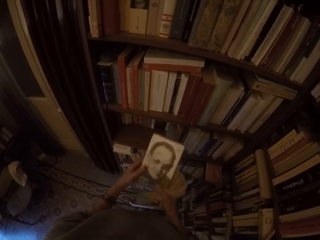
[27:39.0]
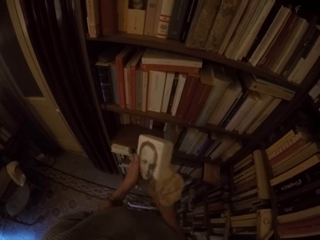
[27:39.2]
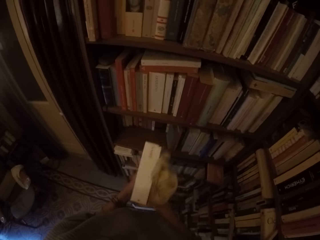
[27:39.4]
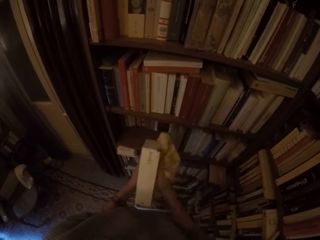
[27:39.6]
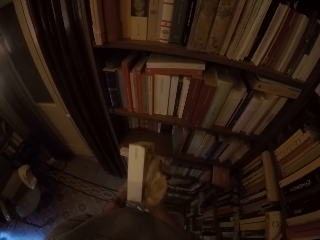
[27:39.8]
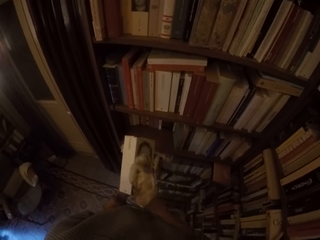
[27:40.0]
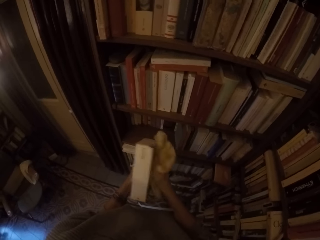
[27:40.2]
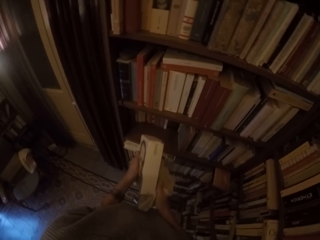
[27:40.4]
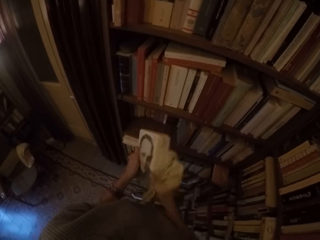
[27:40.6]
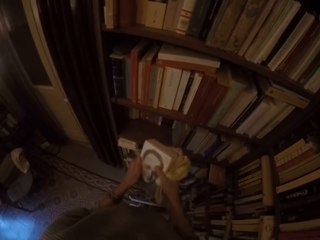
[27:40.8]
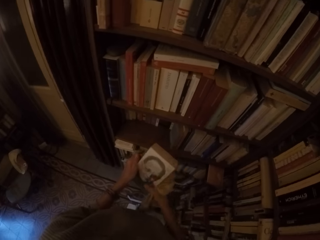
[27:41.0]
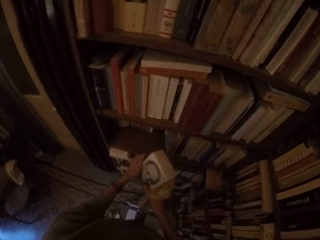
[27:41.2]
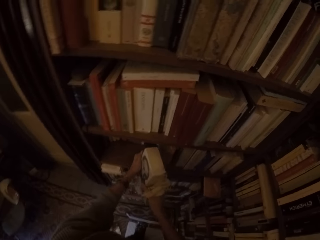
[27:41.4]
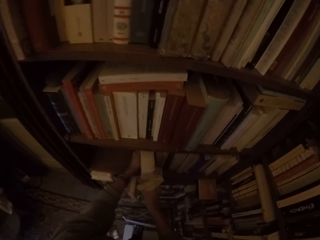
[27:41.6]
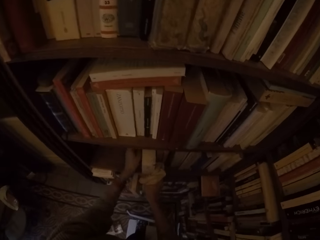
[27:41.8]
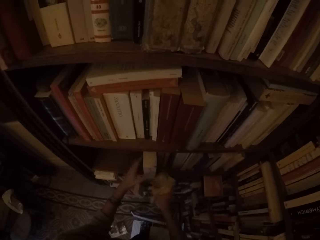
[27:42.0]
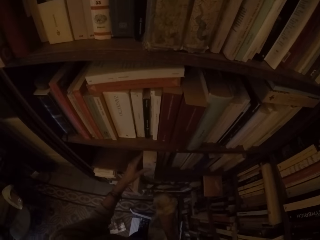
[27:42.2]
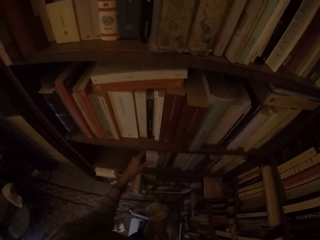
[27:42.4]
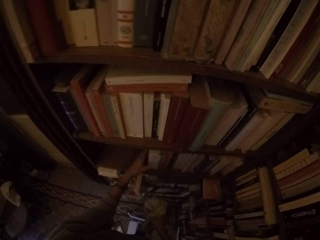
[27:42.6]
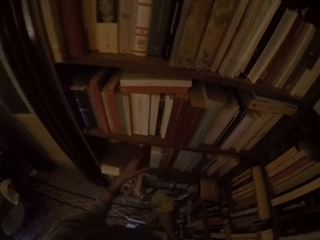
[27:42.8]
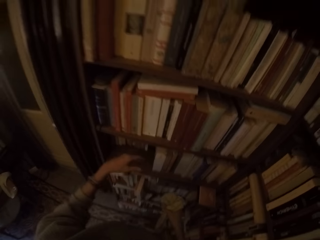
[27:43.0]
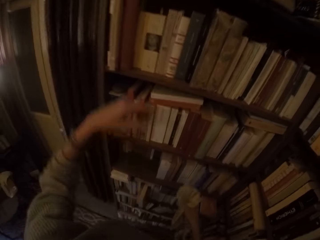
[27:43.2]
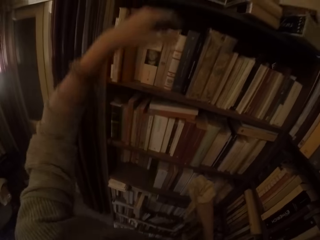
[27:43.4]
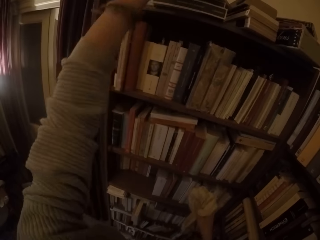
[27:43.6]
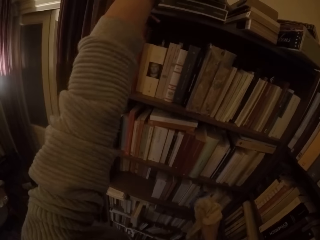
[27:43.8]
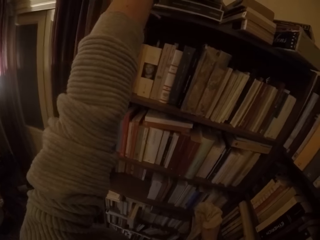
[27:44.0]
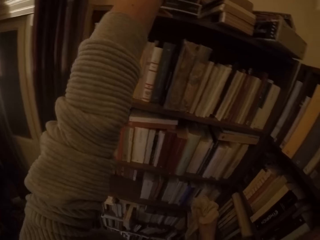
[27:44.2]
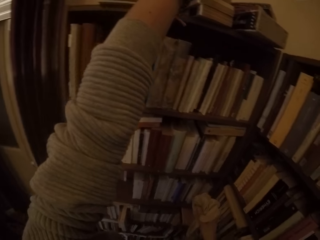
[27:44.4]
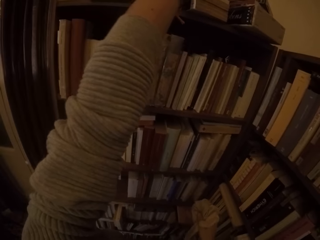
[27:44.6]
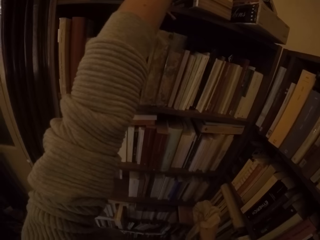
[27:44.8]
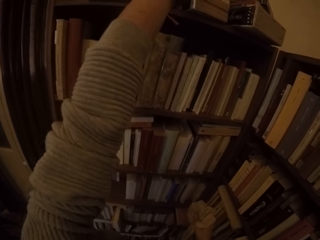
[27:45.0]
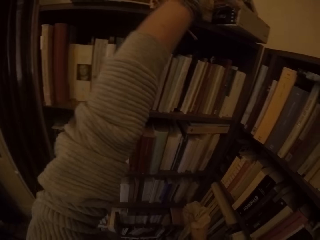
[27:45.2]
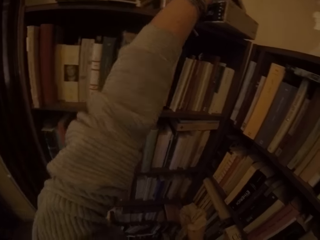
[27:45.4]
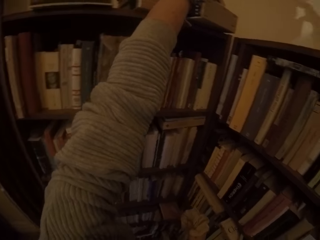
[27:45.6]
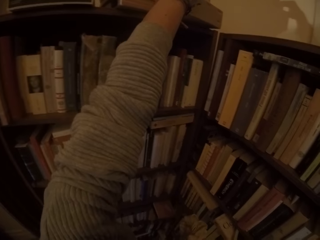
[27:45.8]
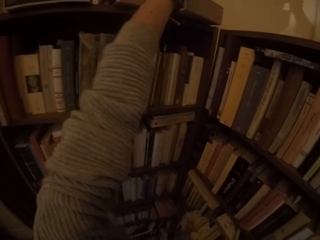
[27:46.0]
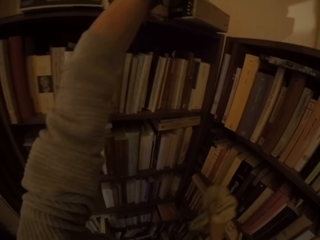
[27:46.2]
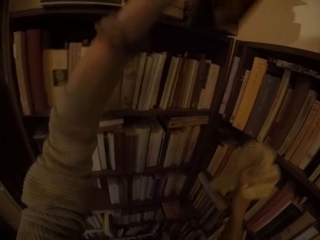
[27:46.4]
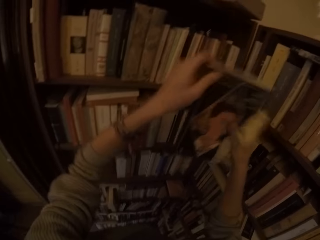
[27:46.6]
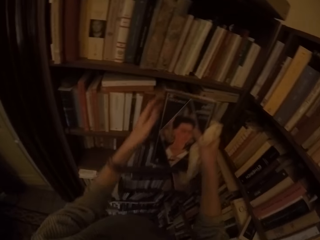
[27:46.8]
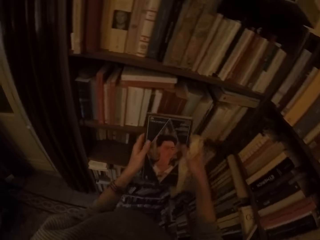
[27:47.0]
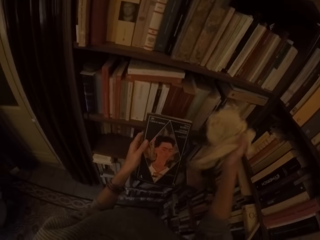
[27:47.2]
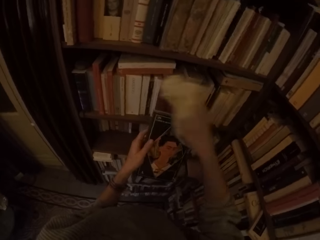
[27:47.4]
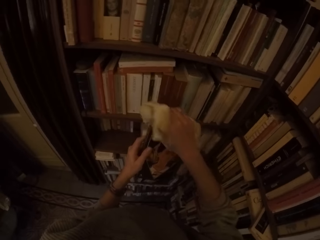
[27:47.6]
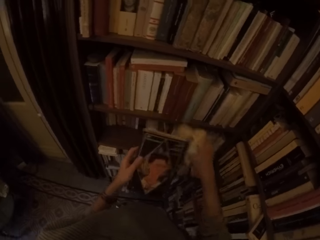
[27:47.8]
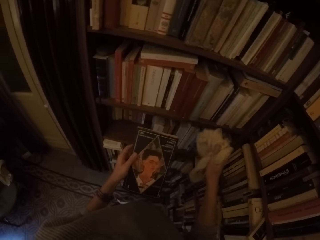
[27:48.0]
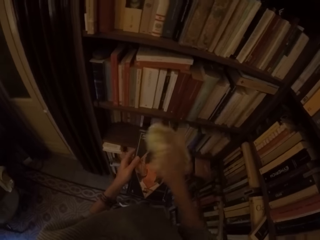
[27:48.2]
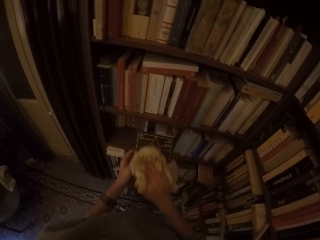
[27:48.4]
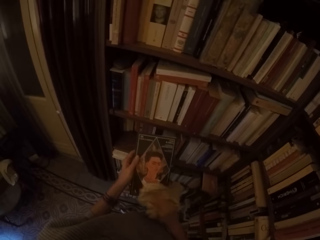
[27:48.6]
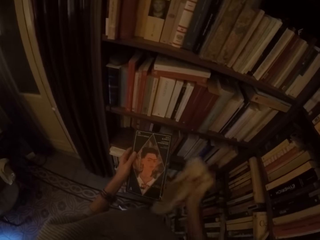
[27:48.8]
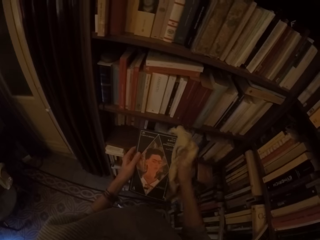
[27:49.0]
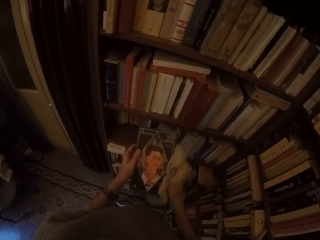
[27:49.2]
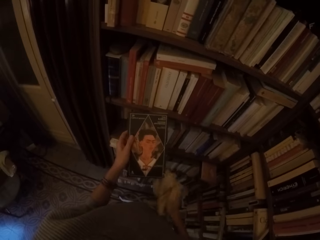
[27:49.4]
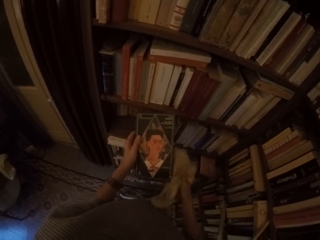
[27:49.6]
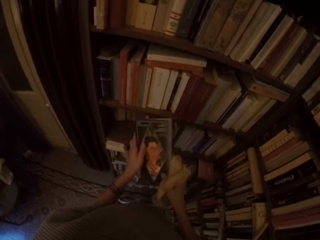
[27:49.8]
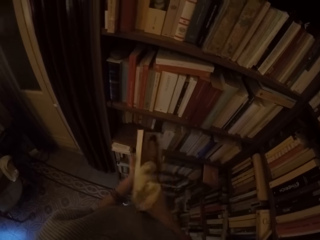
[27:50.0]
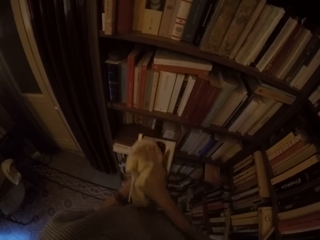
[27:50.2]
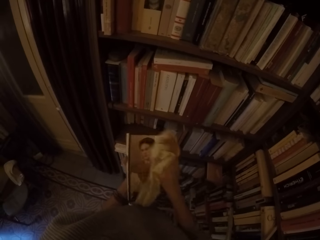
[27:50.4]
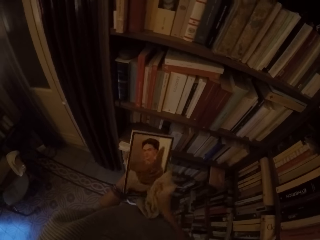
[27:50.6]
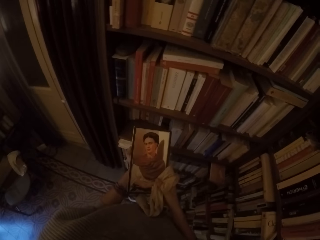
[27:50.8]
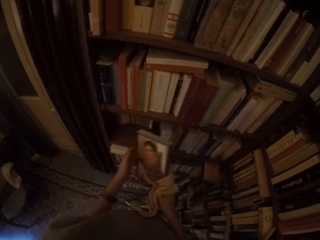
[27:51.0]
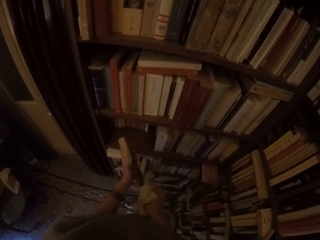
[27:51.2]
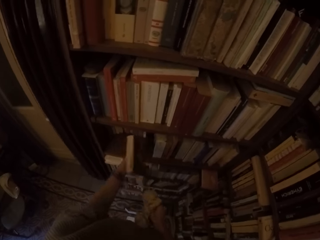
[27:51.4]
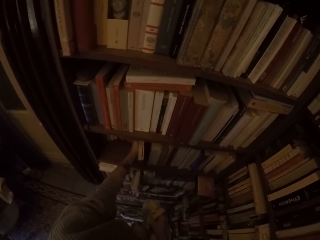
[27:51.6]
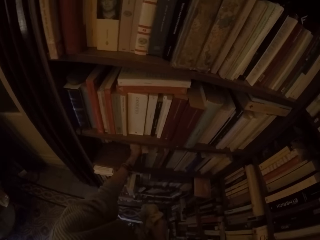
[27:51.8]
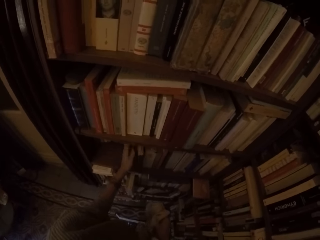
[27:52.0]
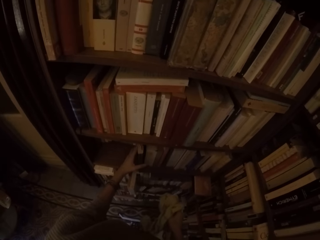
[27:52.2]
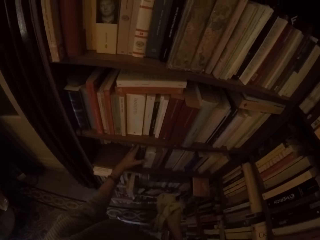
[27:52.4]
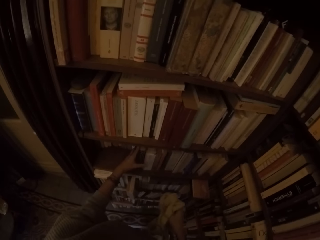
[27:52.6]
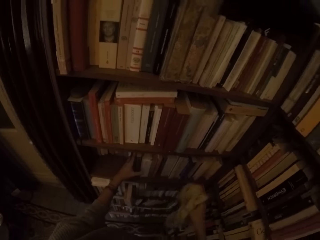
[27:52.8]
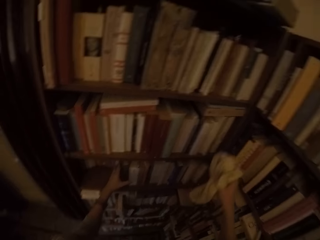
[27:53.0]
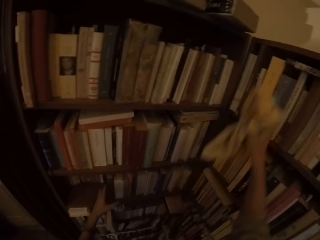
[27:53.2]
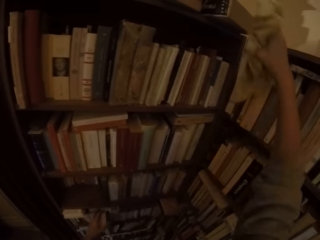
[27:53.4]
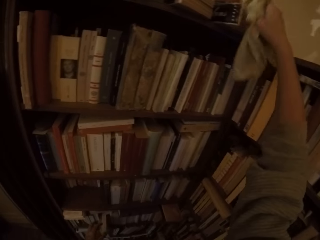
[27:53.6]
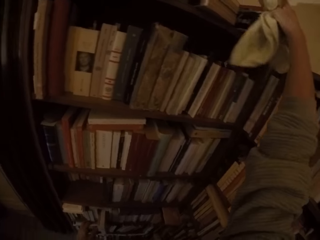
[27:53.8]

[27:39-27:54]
The camera wearer turns the book around with both hands. She cleans the book with the rag with her right hand. She puts the book in the book shelf with both hands. She picks a book from the top of the book shelf with her right hand. She cleans the book with the rag with her right hand. She turns the book around with both hands. She cleans the book with the rag with her right hand. She puts the book in the book shelf with her left hand.

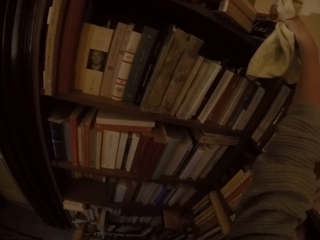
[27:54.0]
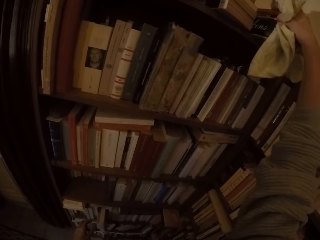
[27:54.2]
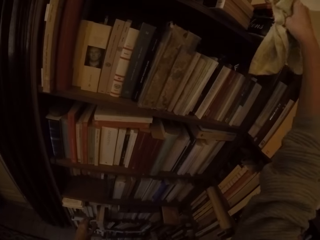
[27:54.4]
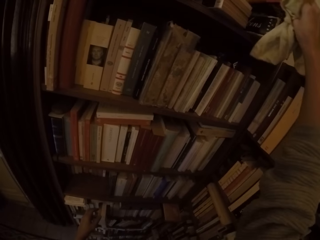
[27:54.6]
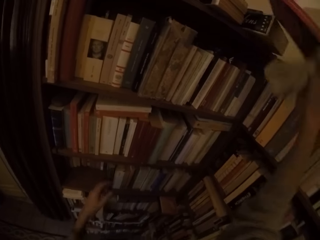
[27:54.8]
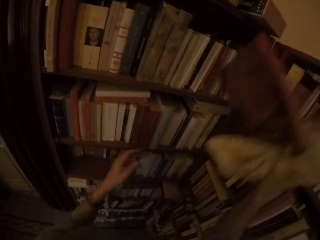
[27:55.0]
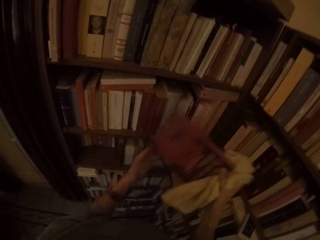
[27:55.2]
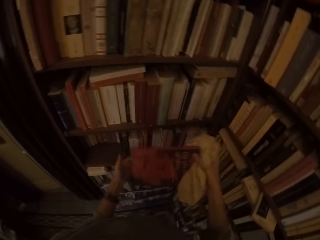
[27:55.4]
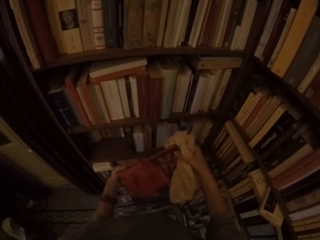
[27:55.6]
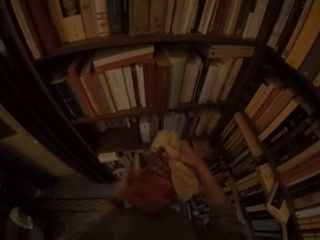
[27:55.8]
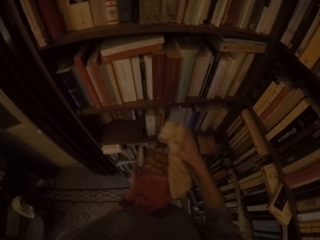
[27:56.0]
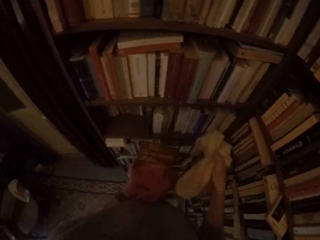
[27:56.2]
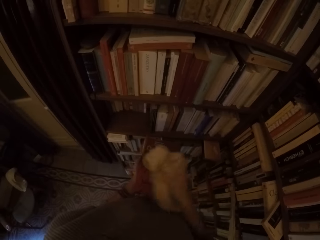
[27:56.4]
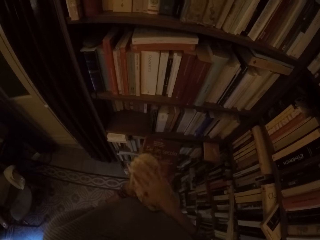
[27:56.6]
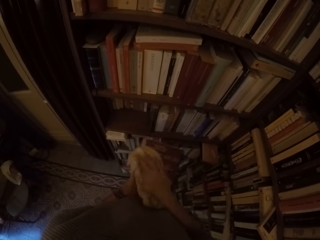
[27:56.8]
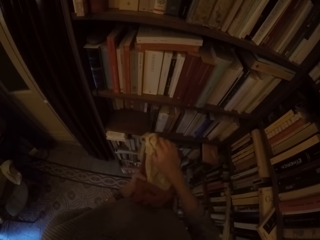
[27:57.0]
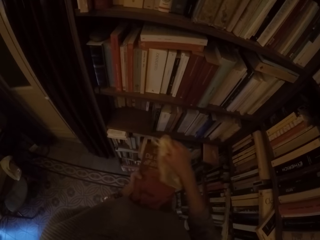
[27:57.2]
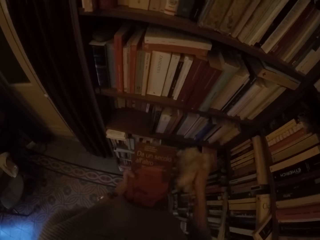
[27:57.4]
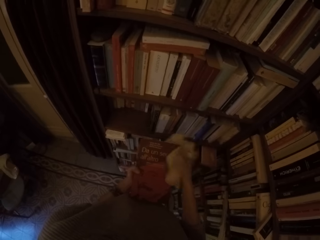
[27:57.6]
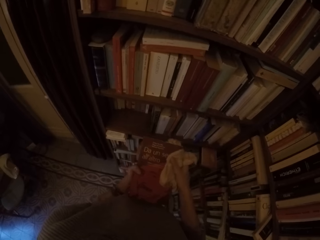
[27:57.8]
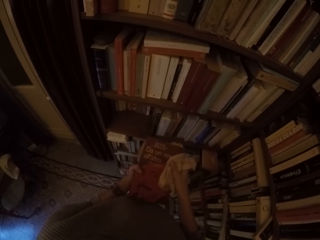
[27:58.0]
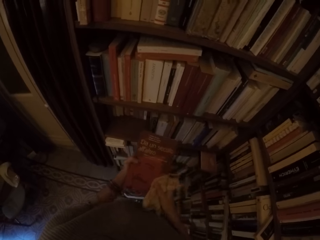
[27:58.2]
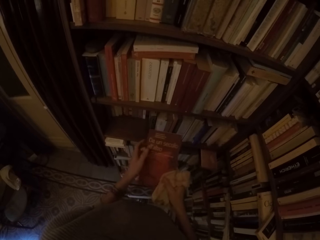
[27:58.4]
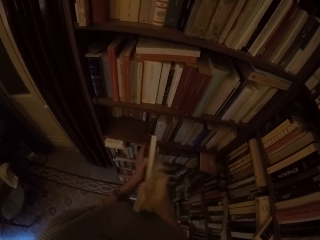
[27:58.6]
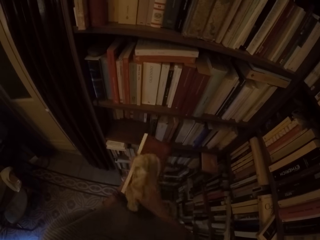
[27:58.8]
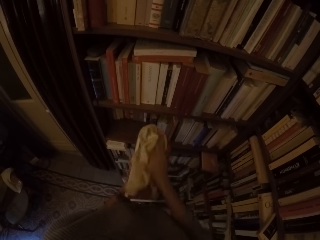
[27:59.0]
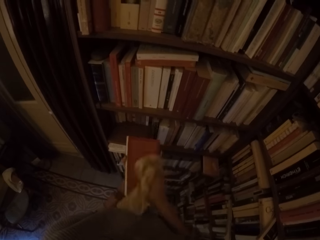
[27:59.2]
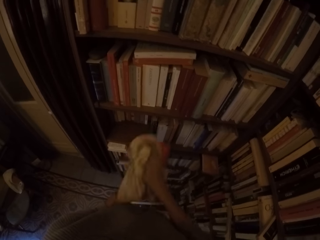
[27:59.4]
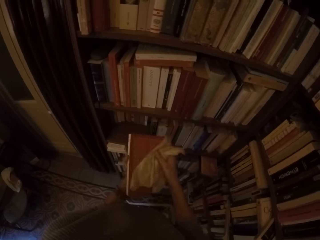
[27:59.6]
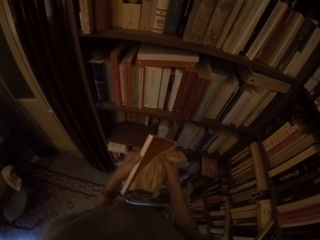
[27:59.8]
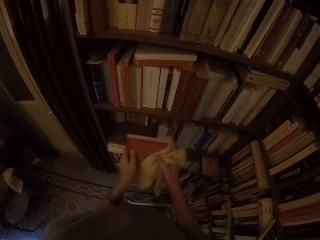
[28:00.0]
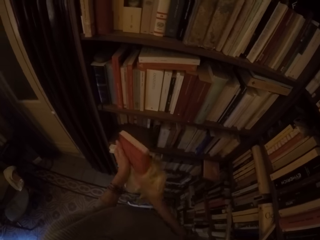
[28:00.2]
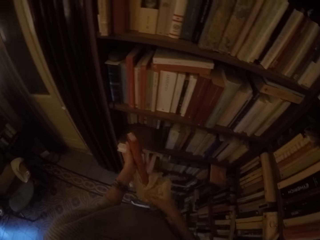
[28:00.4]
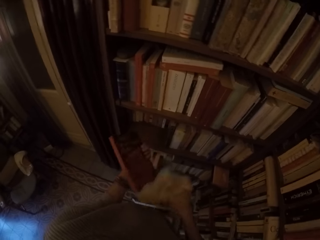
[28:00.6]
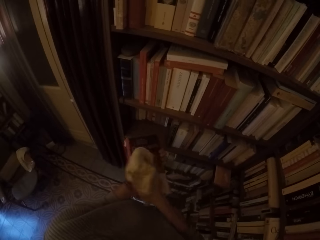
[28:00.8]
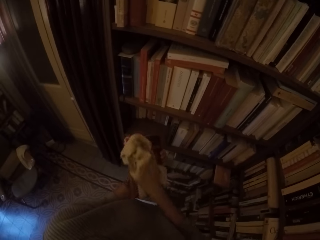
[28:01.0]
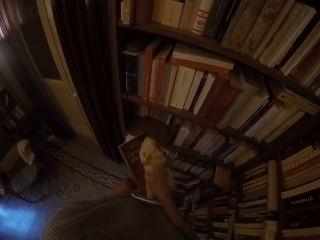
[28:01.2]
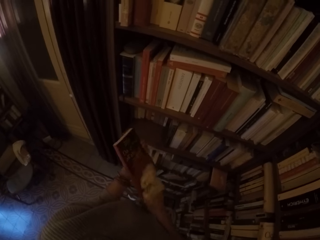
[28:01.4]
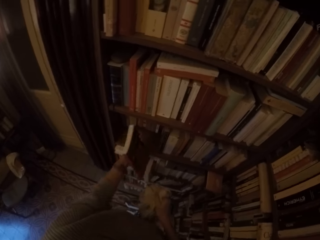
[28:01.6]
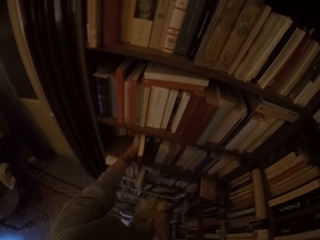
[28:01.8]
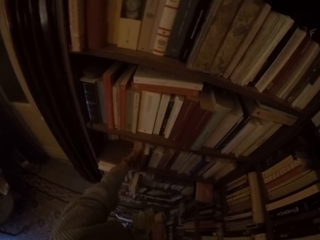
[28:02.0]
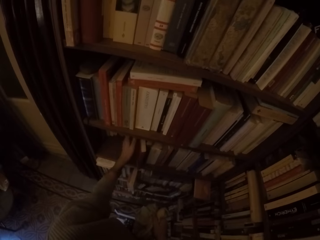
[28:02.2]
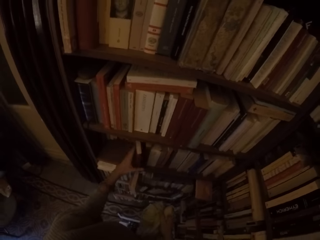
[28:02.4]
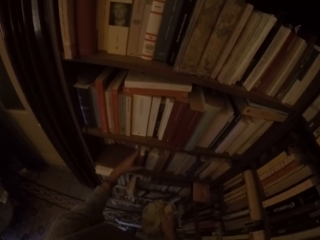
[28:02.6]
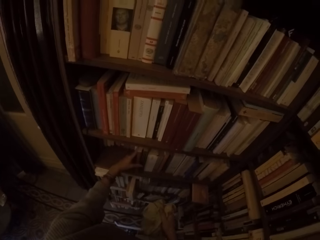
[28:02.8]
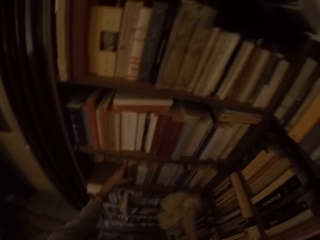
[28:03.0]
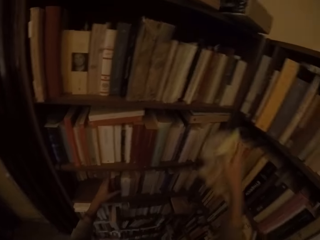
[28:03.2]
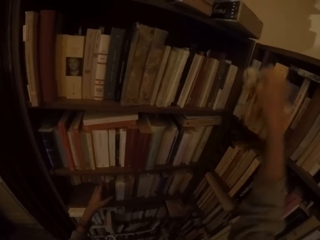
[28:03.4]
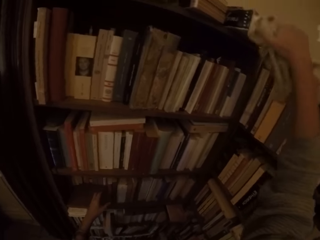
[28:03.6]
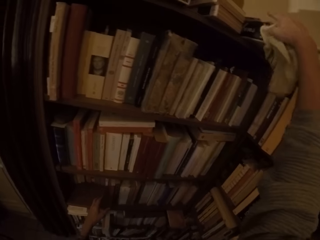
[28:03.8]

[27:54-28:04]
The camera wearer picks a book from the top of the book shelf with her right hand. She cleans the book with the rag with her right hand. She turns the book around with both hands. She cleans the book with the rag with her right hand. She puts the book in the book shelf with her left hand.
